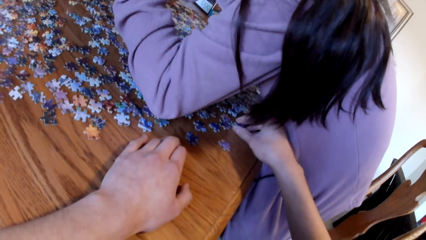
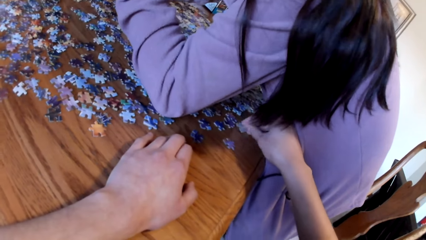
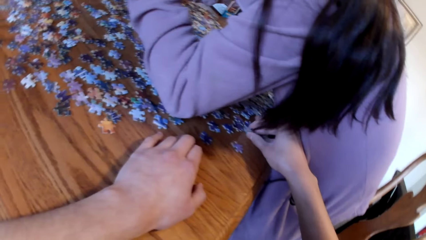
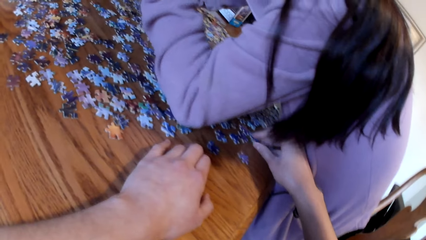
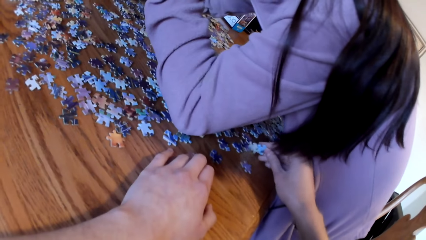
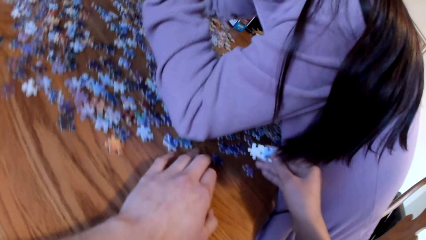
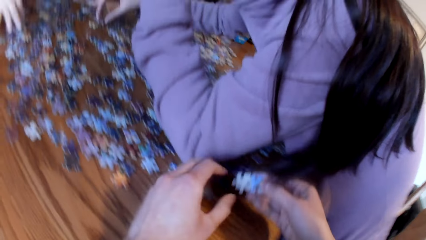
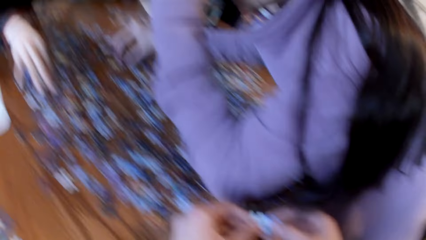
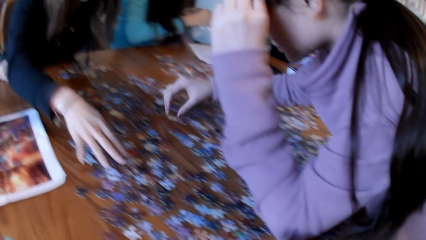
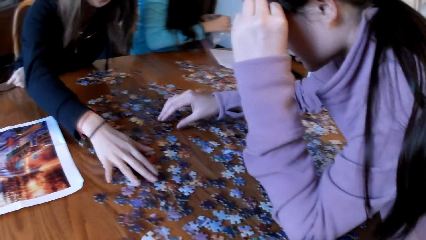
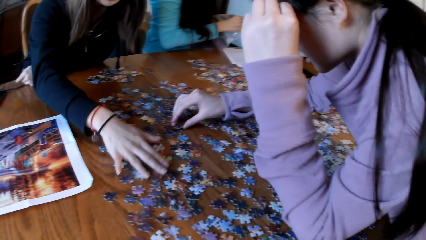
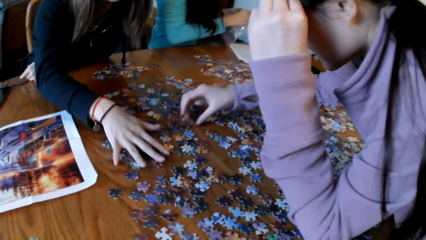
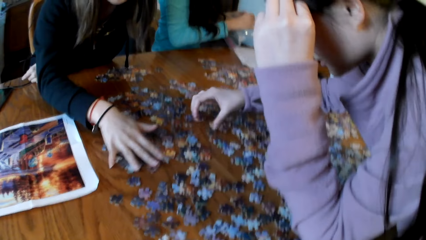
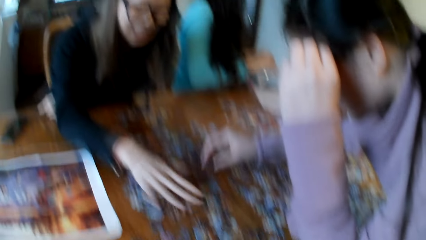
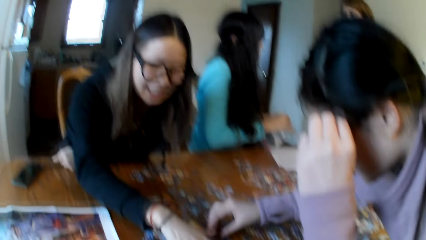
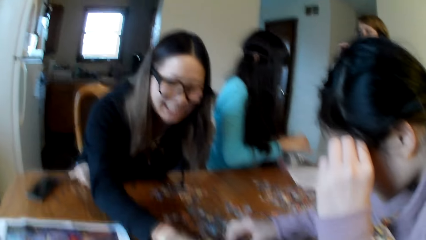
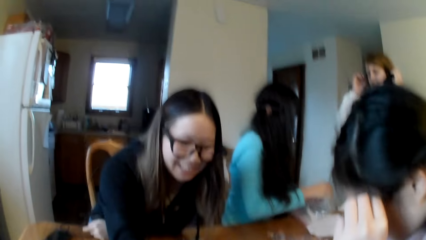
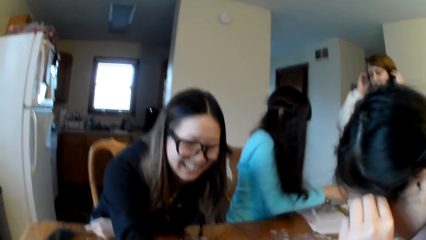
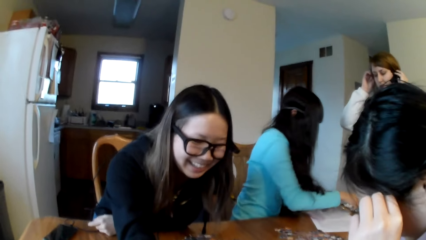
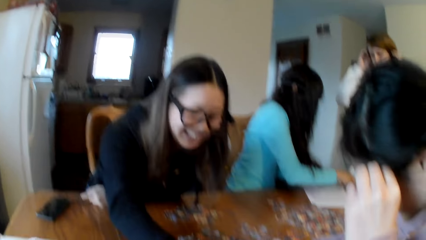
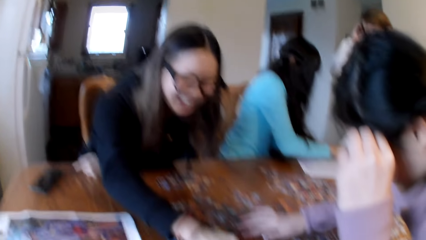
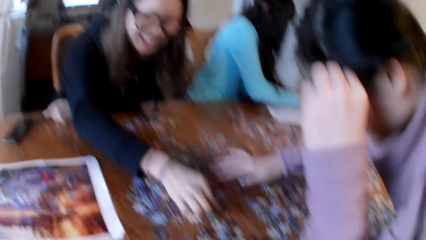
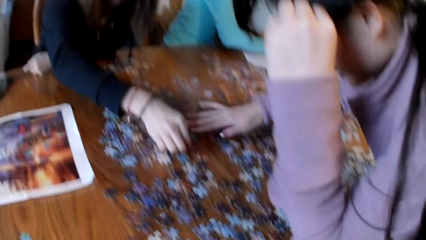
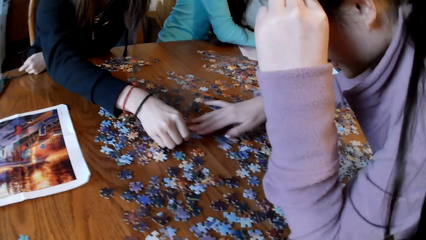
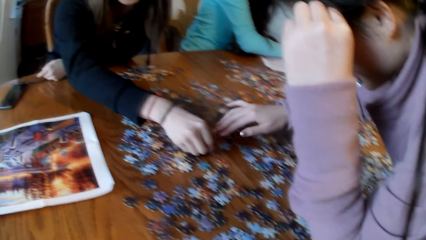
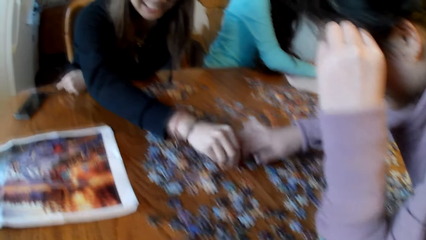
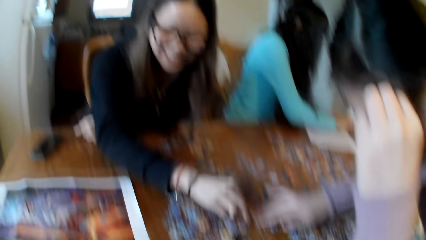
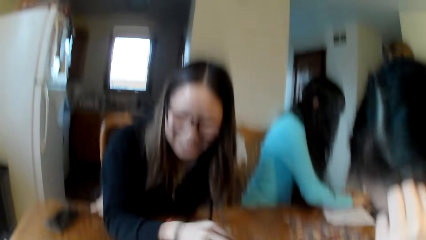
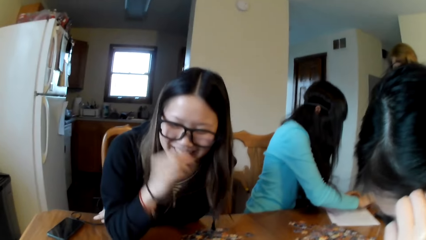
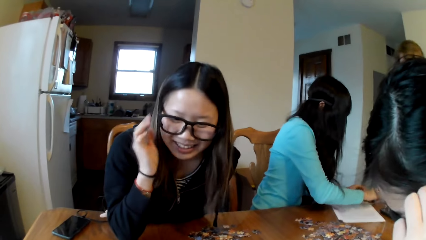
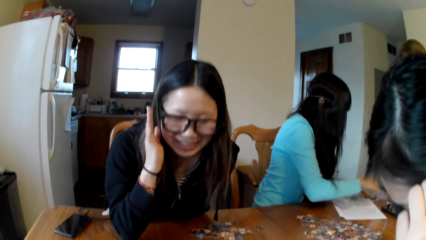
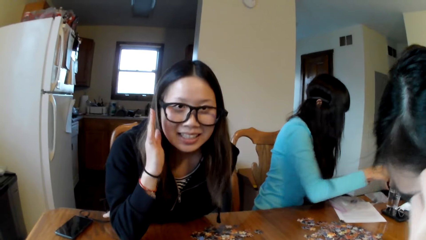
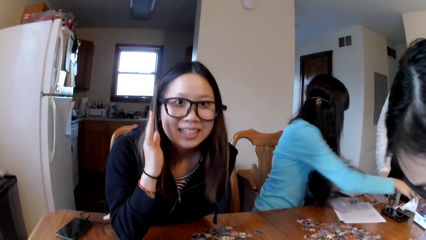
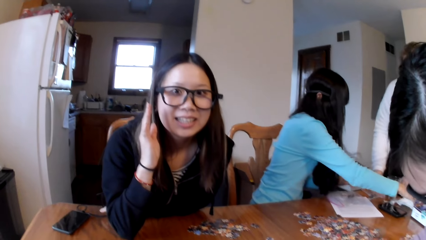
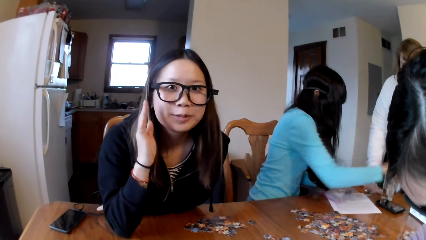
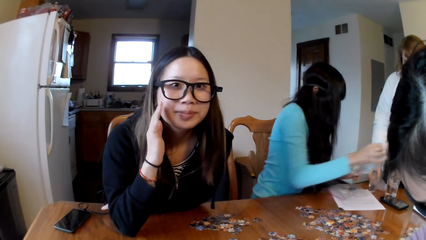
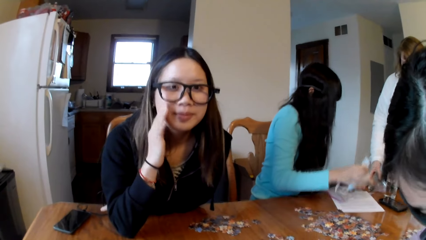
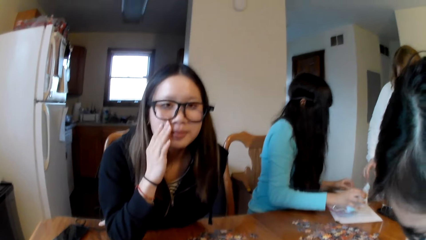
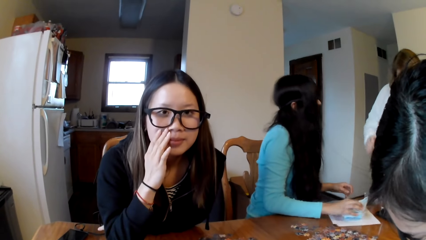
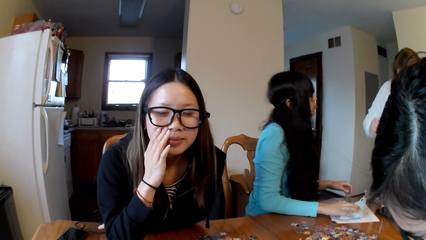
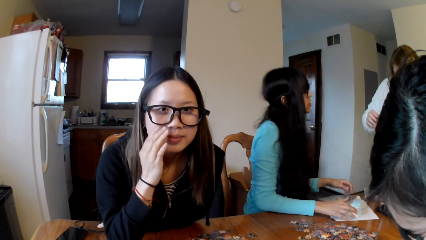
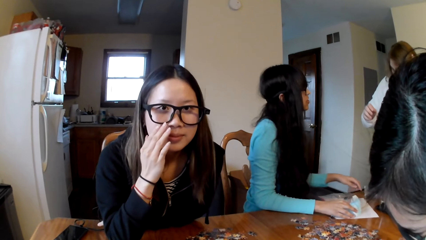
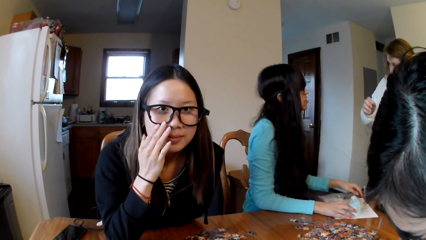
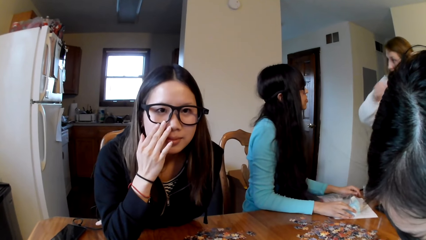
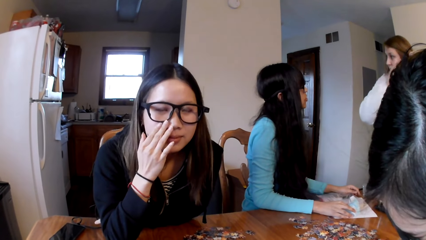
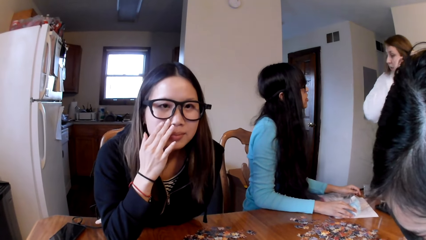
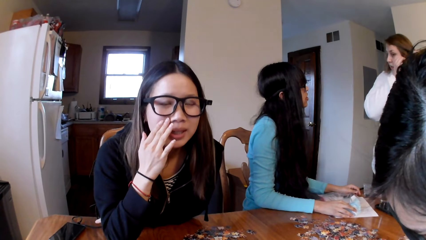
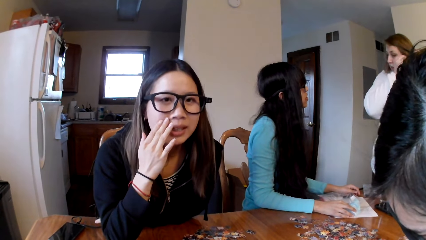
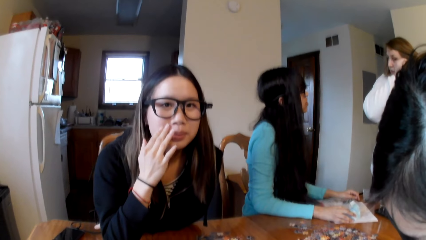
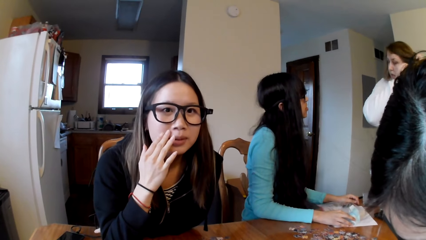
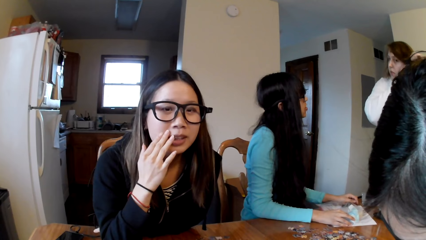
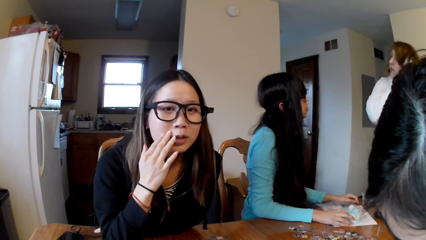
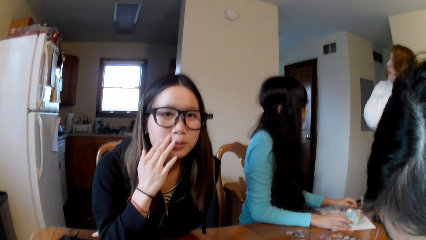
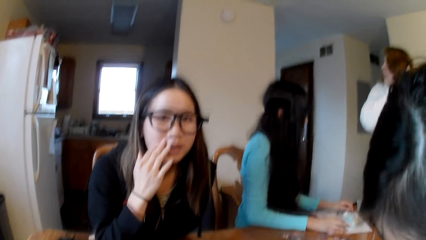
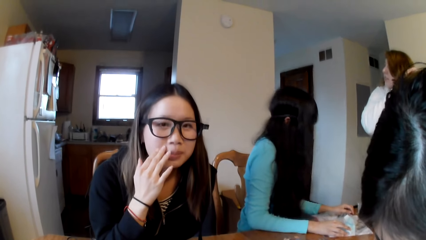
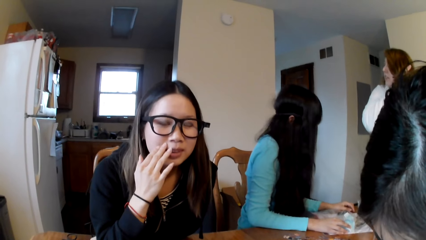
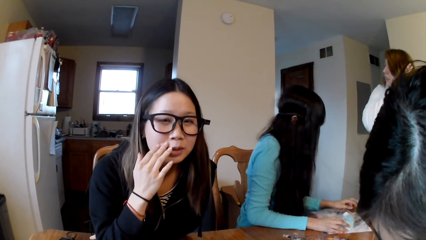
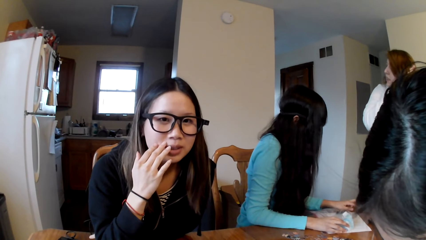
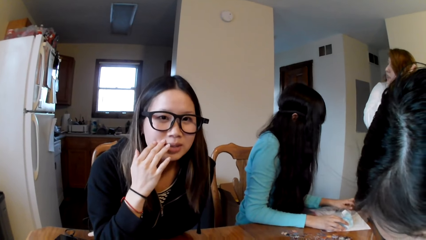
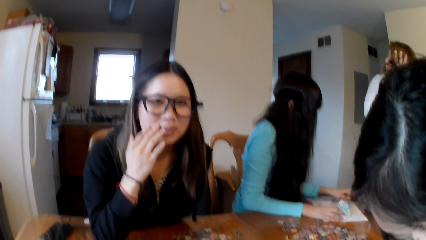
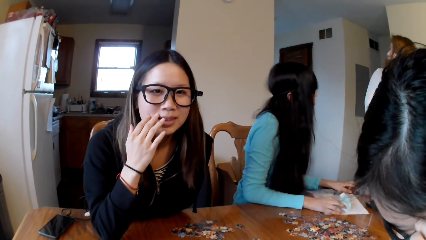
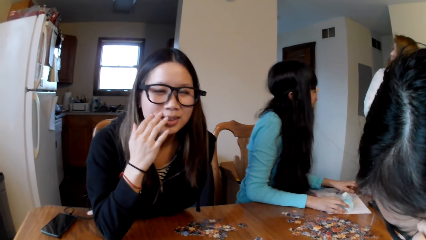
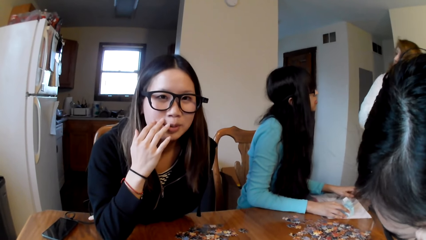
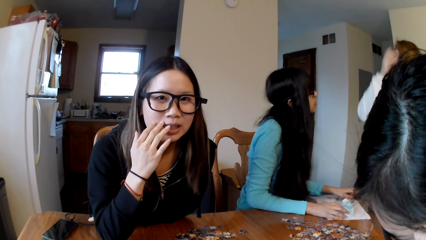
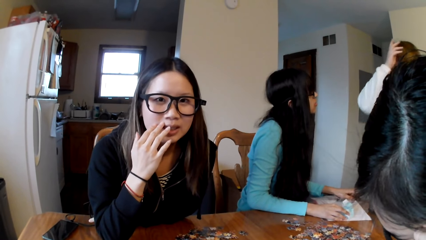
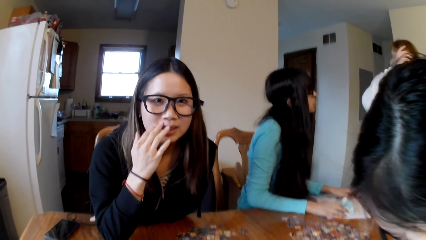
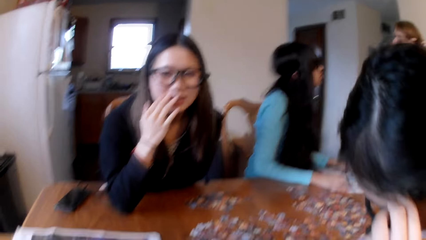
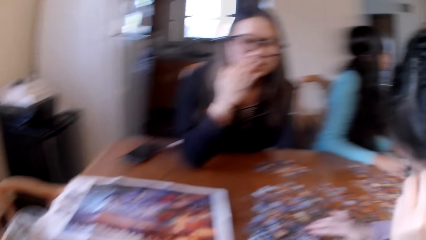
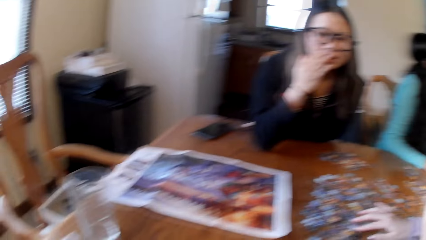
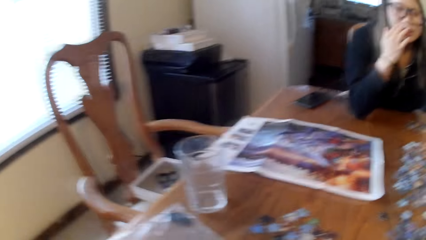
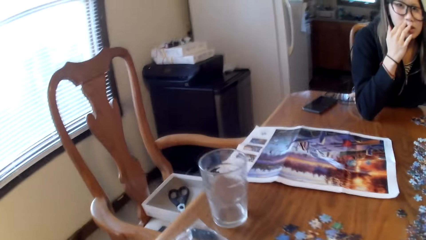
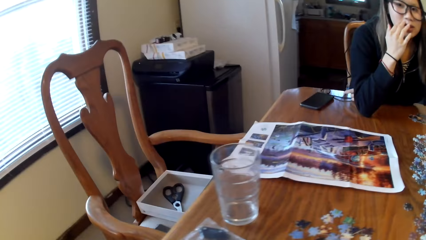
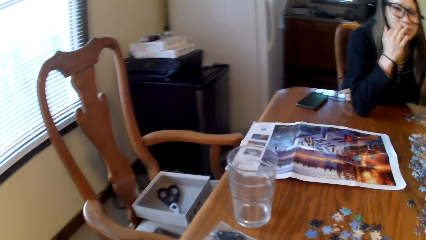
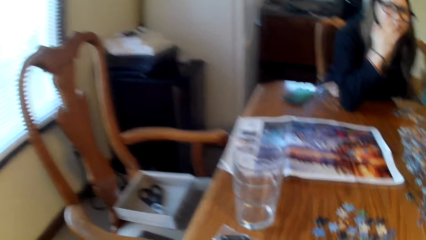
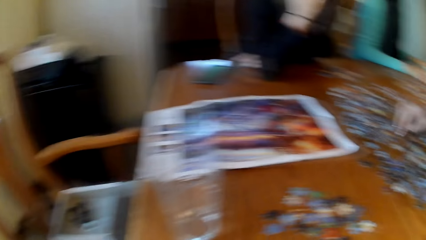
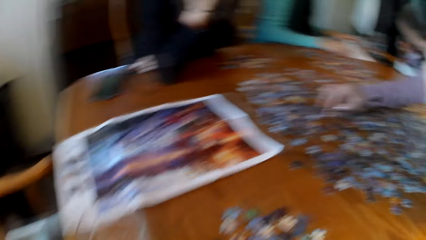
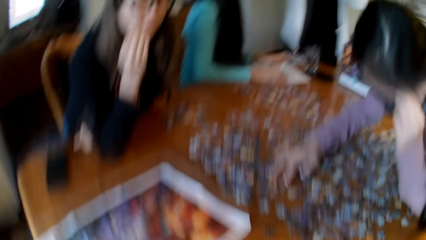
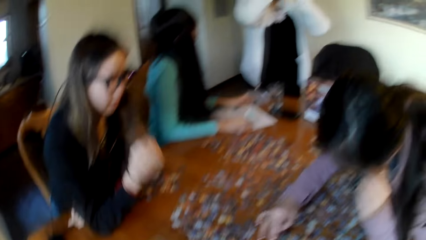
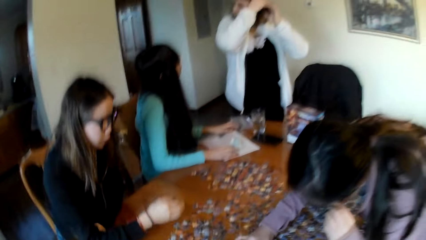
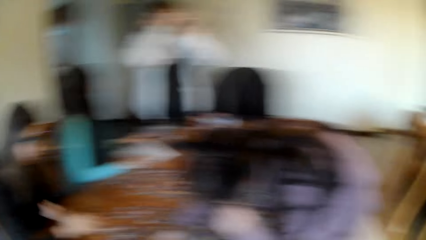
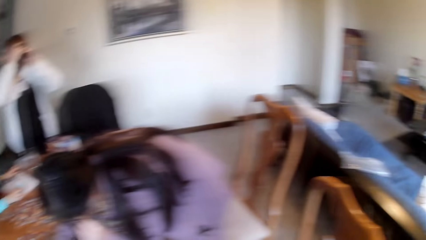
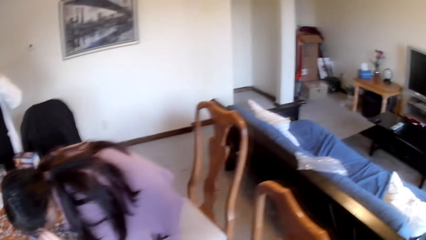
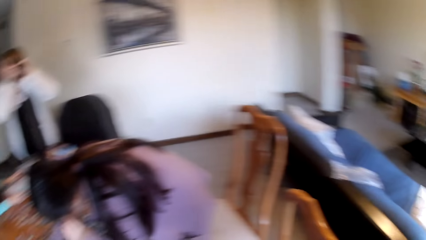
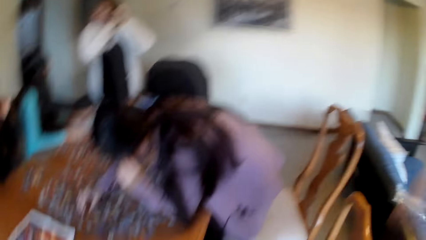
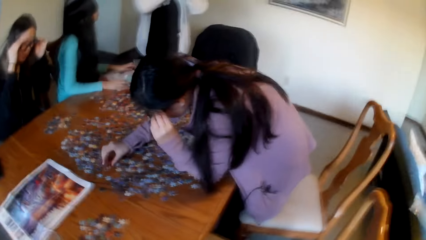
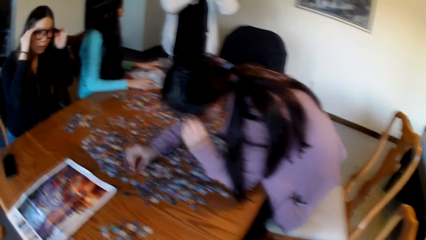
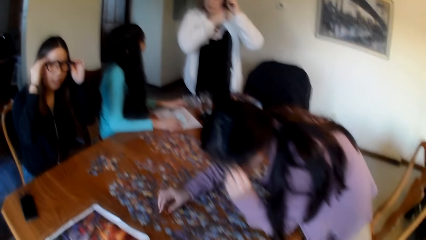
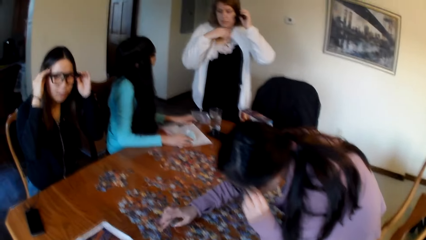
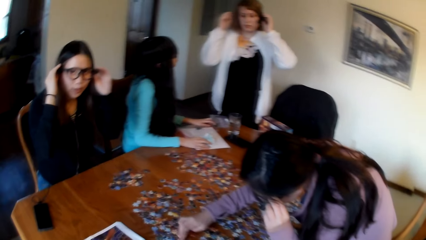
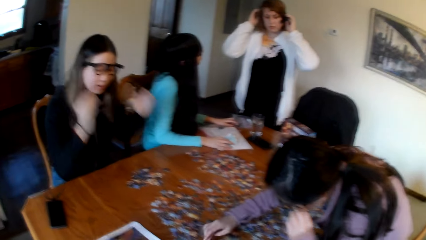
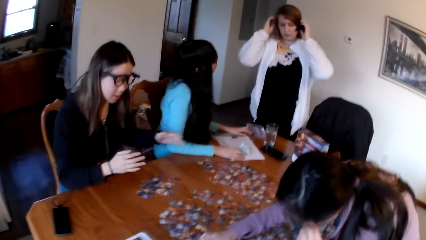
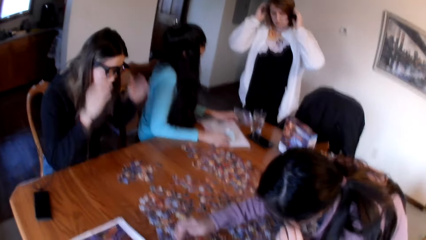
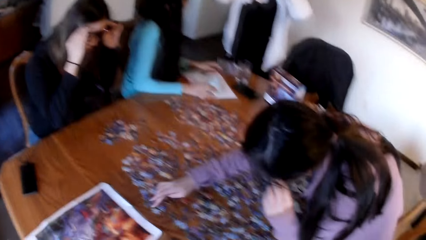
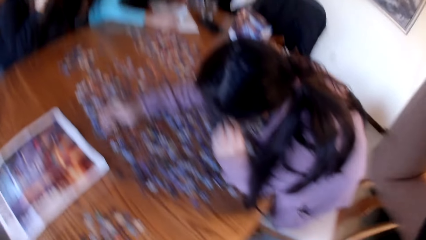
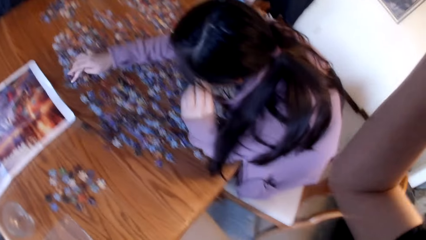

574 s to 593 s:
A lady gathers puzzle cards. A woman looks for the puzzle pieces. Another woman looks for the puzzle pieces. The camera wearer looks for the puzzle pieces. The first woman looks for the puzzle pieces. Another lady picks up the mask. A third woman does something. A third lady fixes her hair. The second woman scratches her face. The camera wearer looks around.
